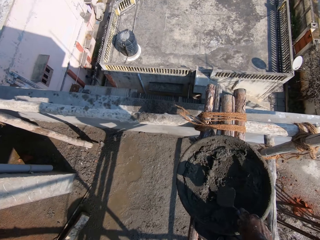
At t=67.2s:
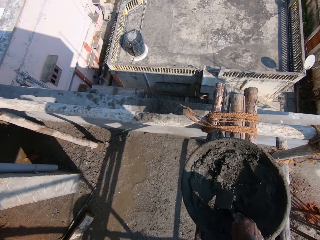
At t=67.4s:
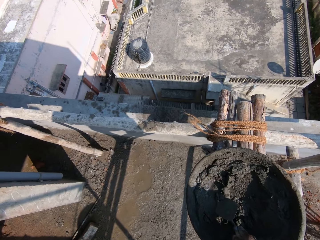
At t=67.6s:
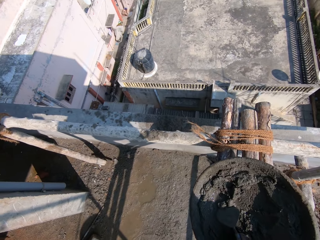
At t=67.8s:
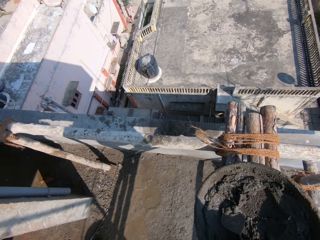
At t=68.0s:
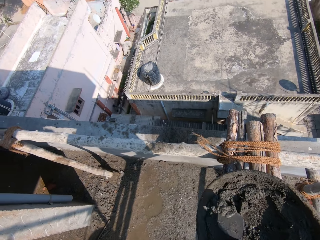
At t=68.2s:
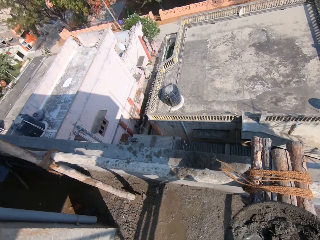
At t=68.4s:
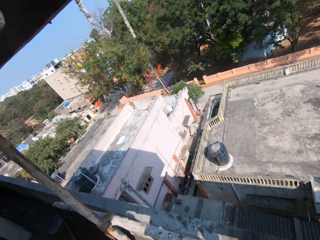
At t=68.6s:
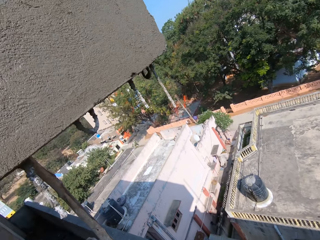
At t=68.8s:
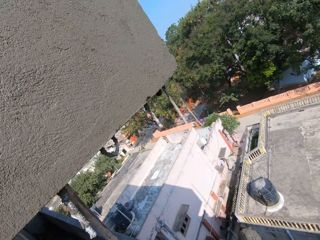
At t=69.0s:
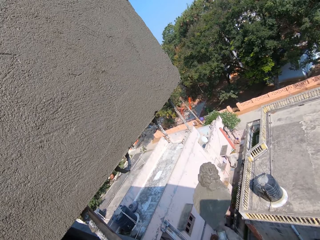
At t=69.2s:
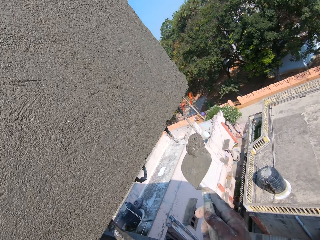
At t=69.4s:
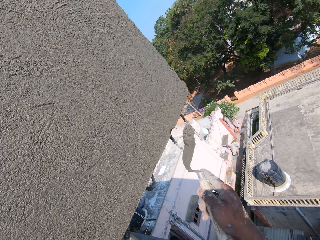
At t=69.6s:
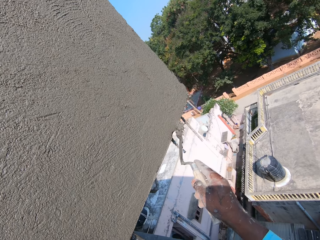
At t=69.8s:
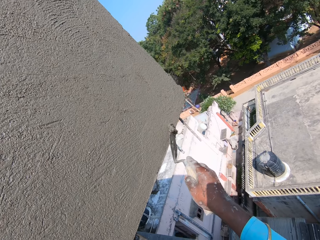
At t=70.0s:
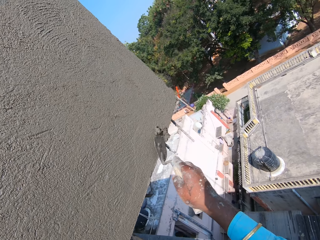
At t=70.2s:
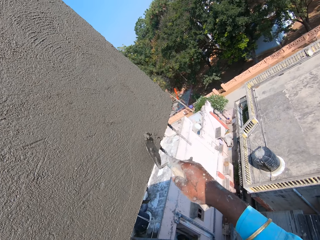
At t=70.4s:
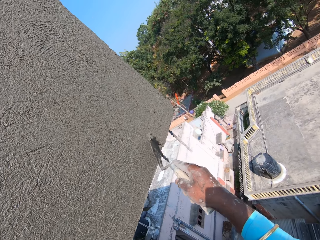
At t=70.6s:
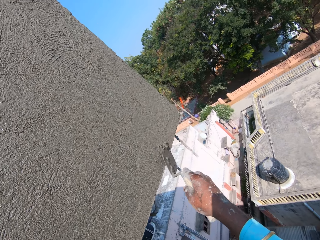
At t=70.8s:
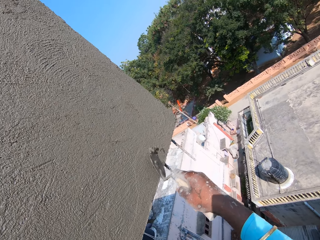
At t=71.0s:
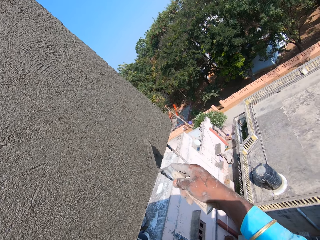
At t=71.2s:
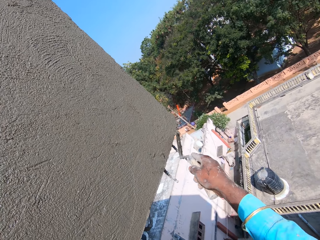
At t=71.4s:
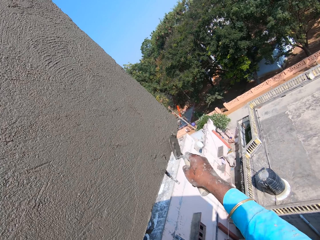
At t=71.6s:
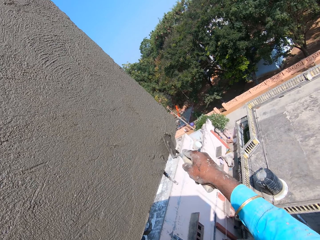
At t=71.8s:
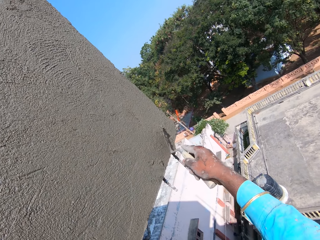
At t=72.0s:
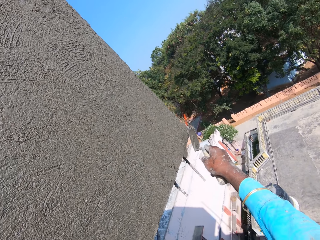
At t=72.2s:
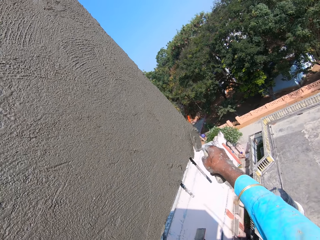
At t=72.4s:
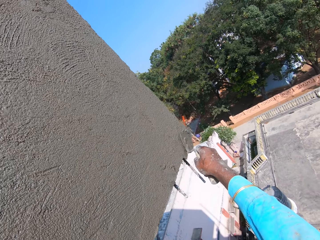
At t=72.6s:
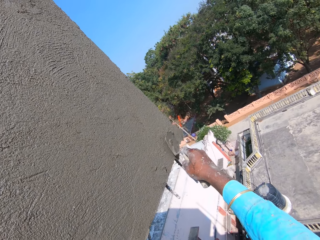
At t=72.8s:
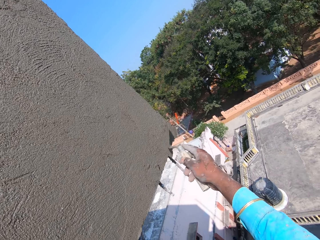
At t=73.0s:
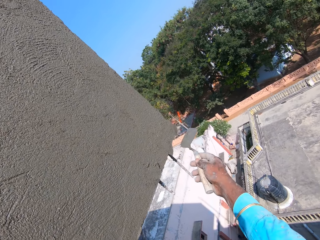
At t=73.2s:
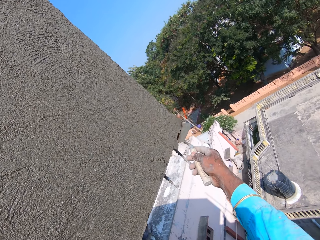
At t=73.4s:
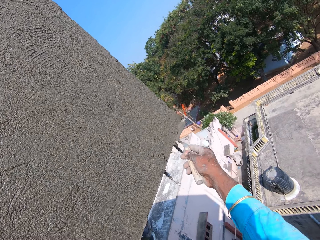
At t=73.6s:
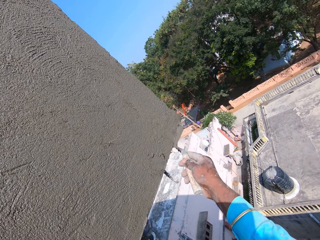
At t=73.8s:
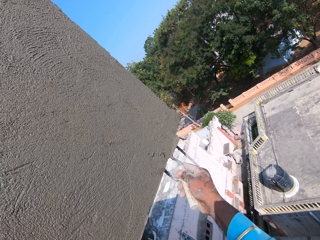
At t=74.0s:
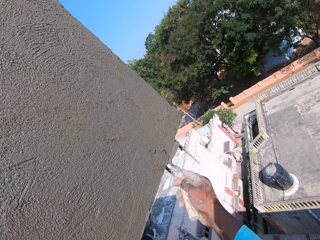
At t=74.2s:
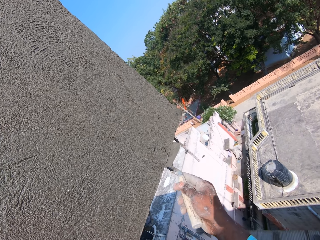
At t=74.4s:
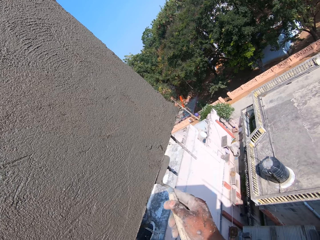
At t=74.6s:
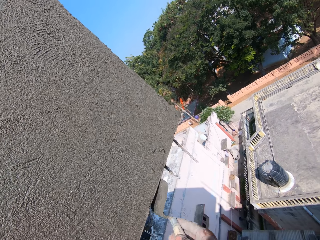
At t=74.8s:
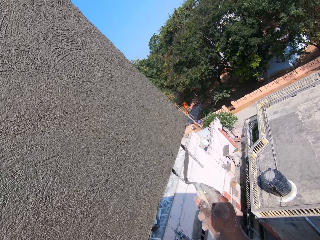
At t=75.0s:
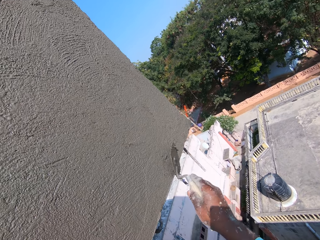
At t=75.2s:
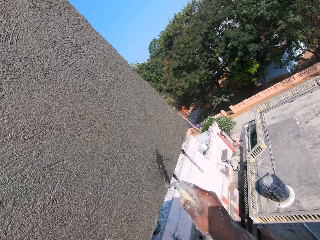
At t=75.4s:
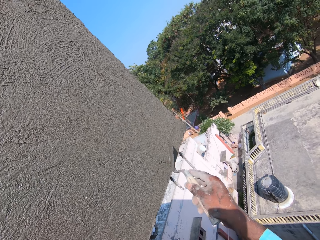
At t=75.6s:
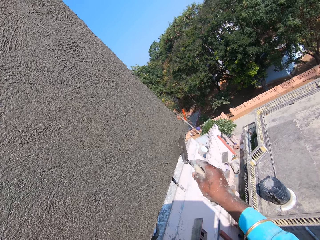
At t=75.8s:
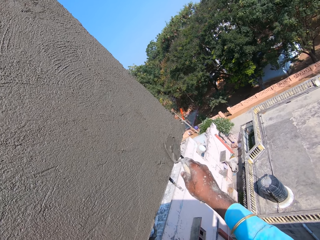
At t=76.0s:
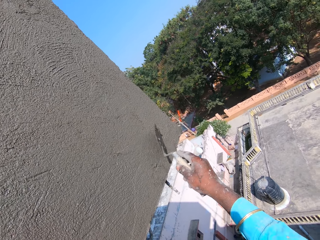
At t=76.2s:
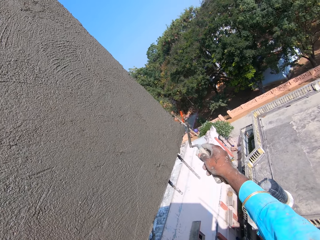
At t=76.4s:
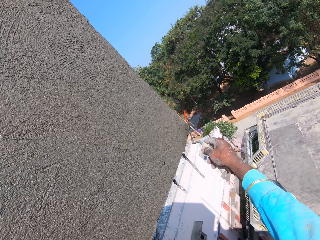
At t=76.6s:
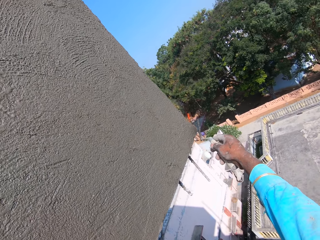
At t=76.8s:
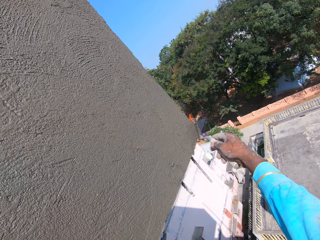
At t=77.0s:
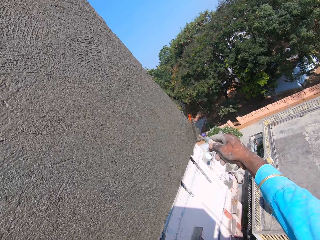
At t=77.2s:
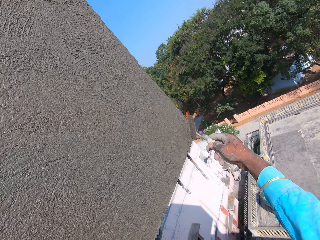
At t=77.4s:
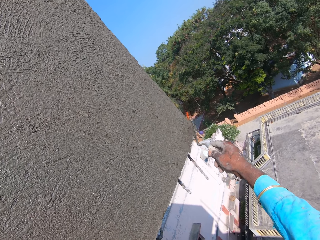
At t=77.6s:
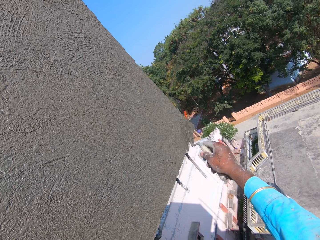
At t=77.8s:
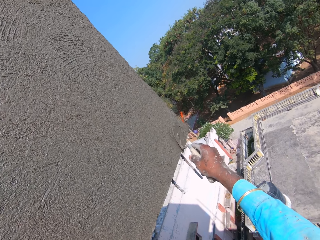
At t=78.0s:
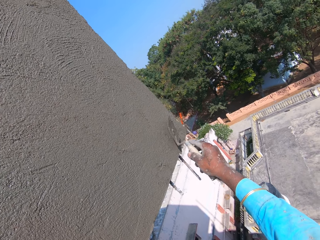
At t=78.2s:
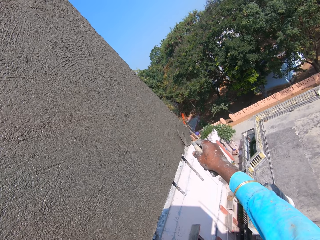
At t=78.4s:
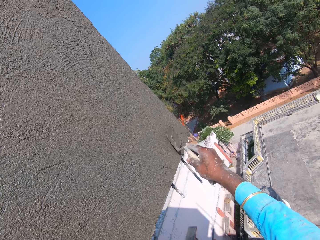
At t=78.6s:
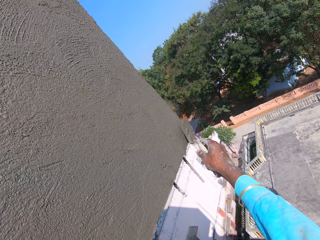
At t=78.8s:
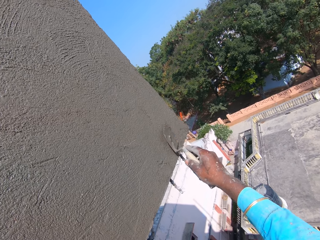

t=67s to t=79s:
The camera wearer scoops the concrete. They smear the concrete on the wall.

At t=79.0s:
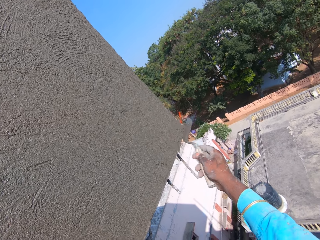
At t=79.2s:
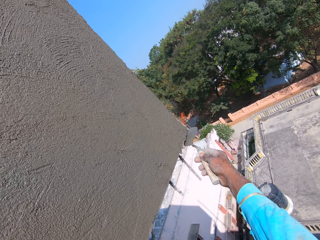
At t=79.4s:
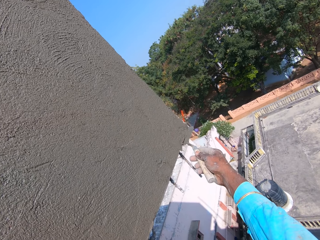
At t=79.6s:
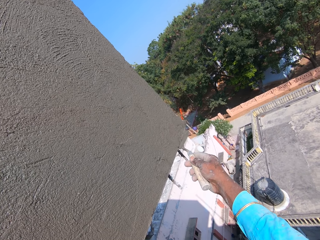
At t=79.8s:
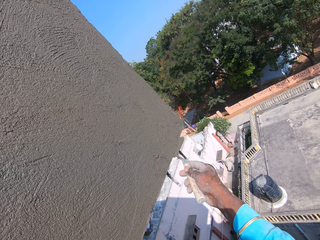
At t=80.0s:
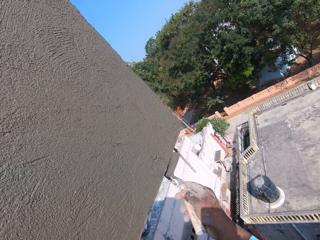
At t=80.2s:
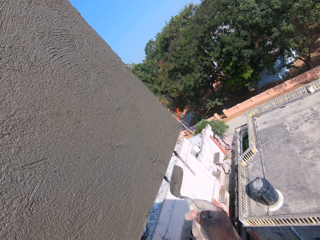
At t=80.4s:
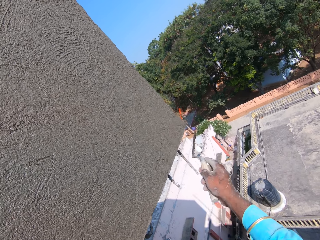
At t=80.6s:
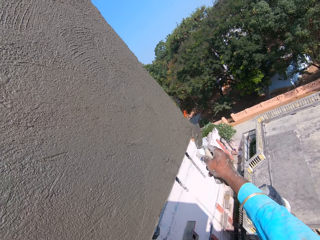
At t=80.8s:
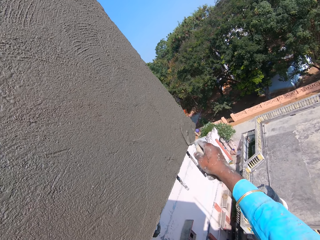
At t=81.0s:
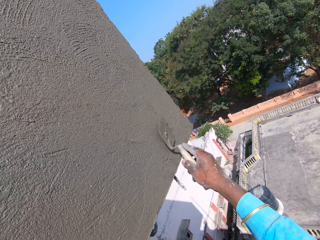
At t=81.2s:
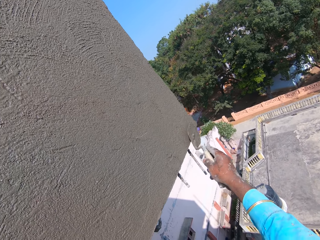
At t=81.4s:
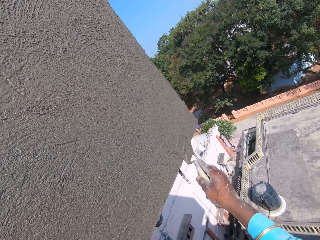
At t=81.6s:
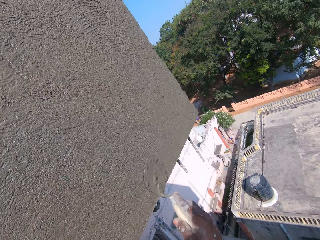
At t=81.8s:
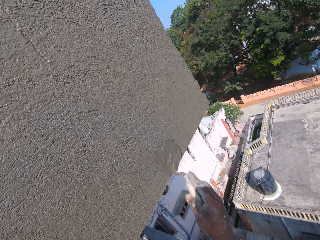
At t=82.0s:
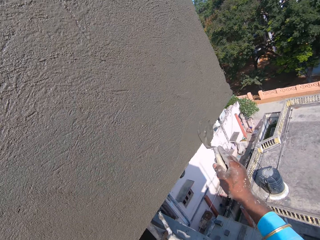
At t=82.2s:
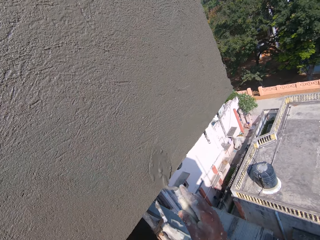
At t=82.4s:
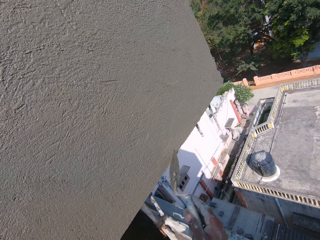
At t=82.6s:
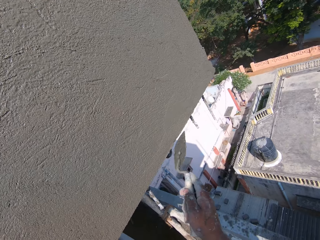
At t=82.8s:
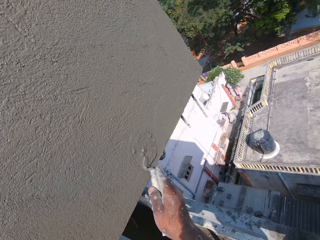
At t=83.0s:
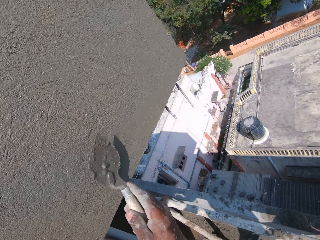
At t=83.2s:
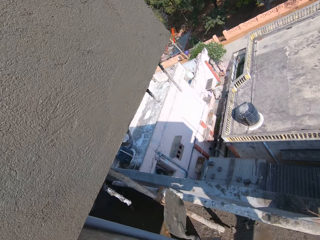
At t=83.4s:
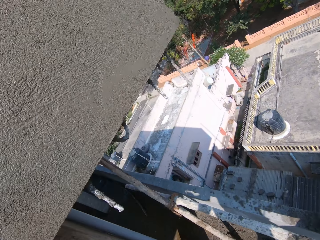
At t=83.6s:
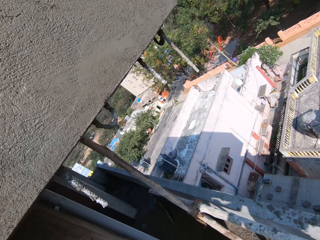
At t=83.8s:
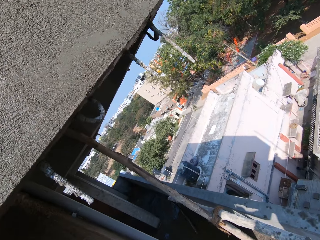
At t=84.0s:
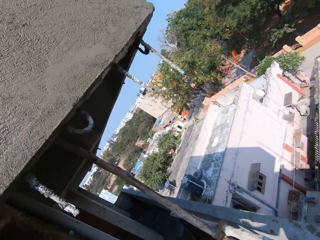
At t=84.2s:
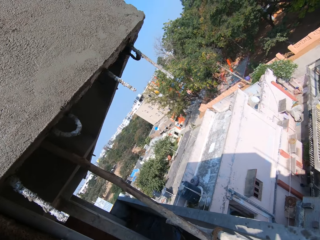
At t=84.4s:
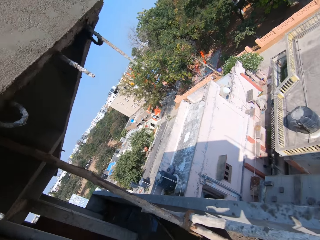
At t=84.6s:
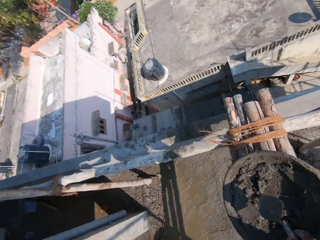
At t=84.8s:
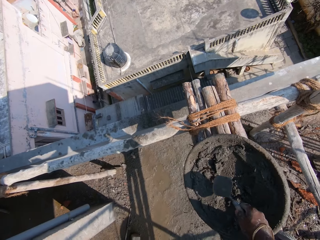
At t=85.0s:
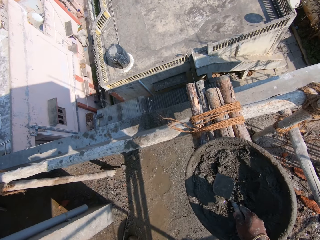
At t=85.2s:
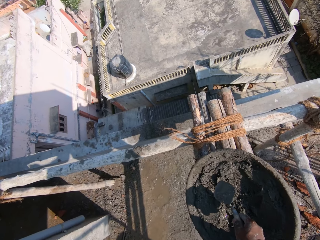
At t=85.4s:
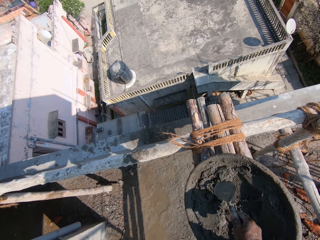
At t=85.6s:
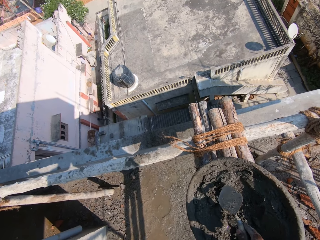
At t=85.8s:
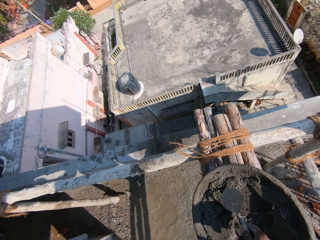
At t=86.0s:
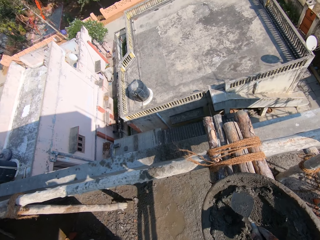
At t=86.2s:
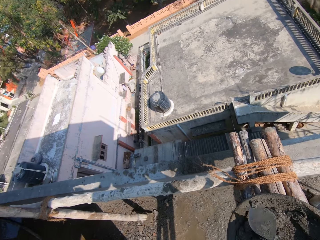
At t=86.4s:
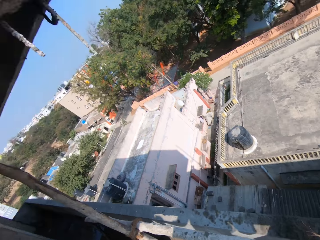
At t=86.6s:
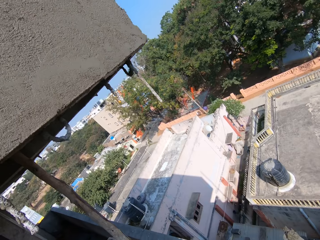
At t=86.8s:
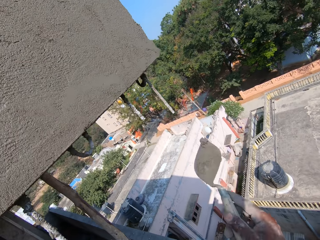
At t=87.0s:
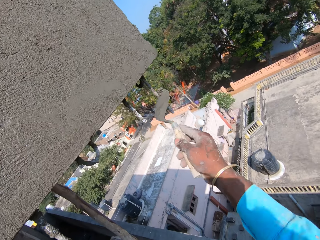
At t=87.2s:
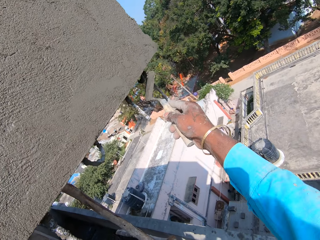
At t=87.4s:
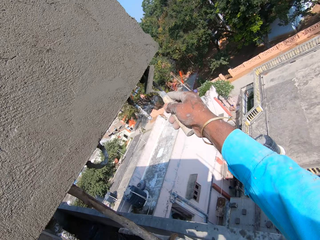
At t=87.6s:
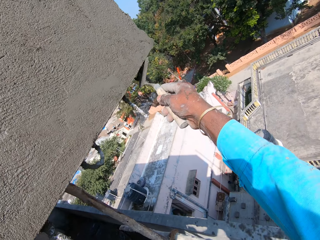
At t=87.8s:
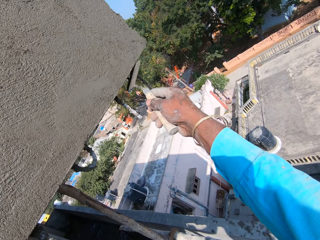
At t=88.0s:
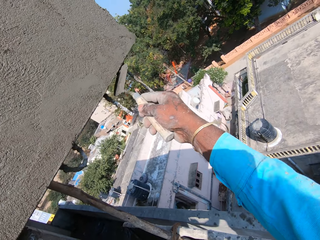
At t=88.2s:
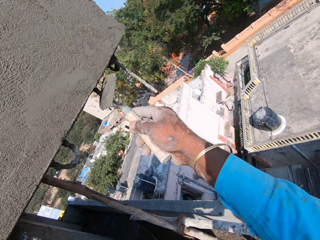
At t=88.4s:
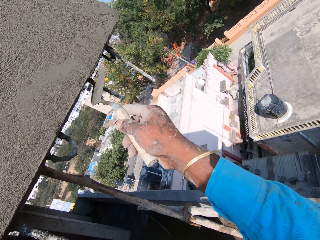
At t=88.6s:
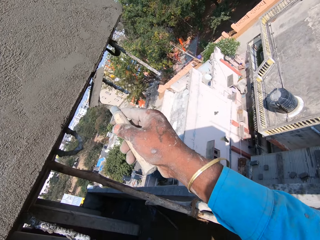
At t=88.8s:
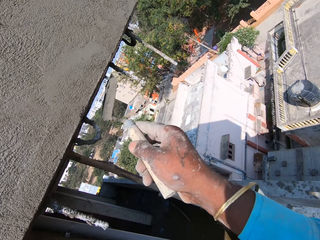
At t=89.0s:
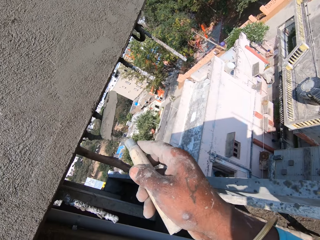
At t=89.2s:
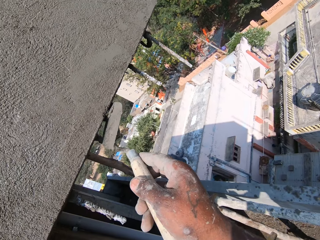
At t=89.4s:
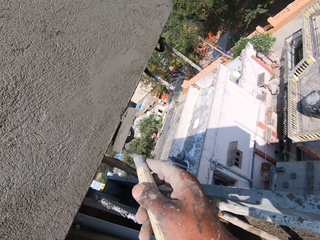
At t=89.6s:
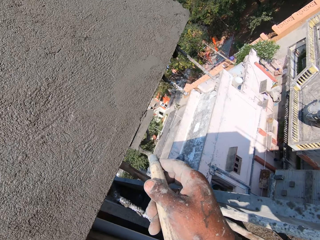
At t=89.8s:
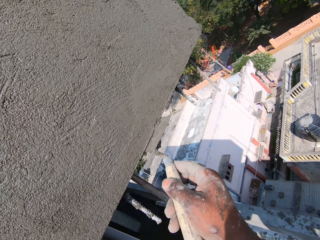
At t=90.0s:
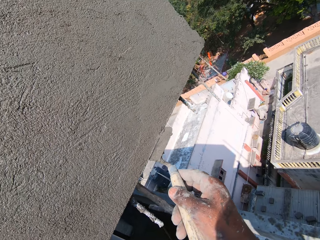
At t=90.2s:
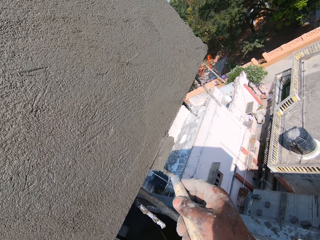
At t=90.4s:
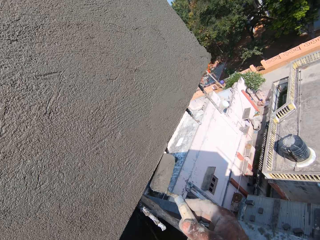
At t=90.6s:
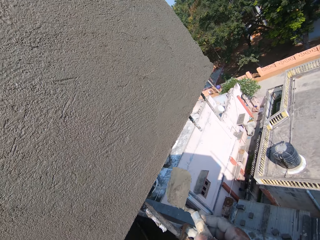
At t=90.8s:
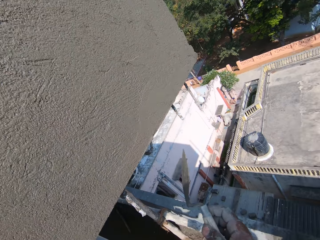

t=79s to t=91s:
The camera wearer turns. They stare at the wall. They scoop the concrete. They smear the concrete on the wall.
